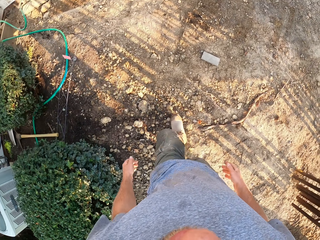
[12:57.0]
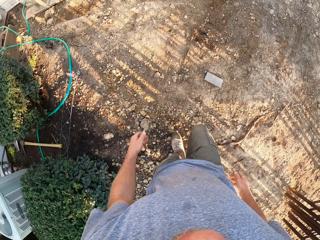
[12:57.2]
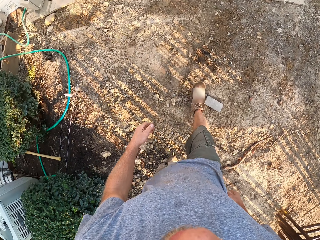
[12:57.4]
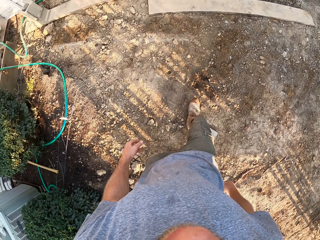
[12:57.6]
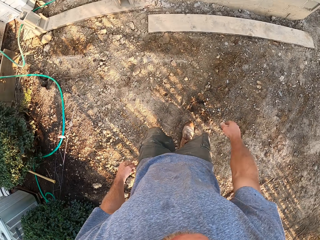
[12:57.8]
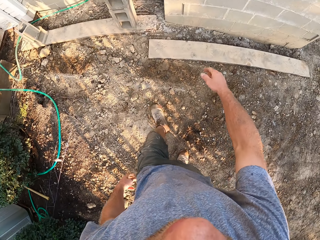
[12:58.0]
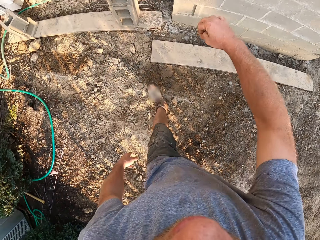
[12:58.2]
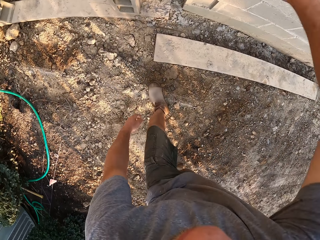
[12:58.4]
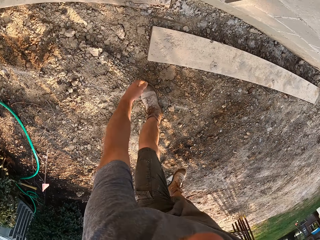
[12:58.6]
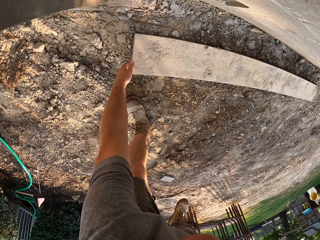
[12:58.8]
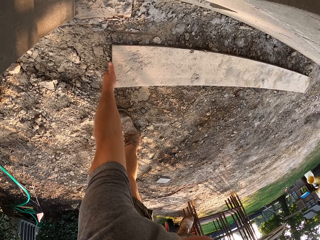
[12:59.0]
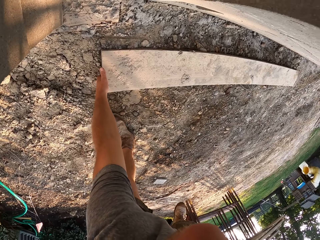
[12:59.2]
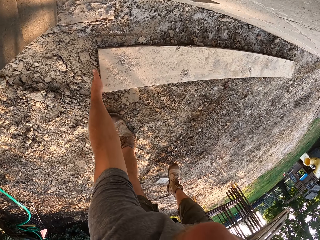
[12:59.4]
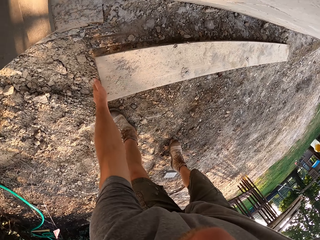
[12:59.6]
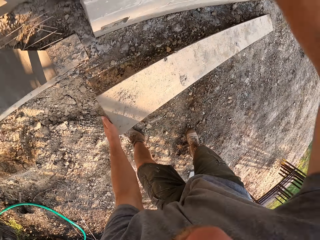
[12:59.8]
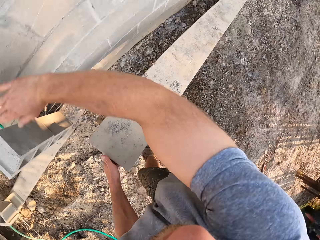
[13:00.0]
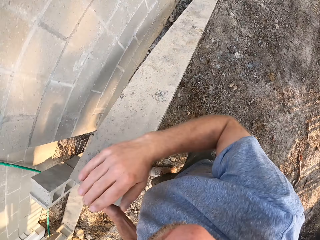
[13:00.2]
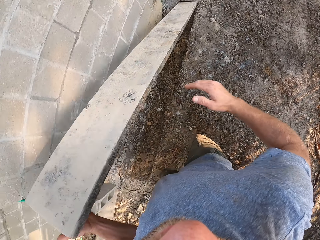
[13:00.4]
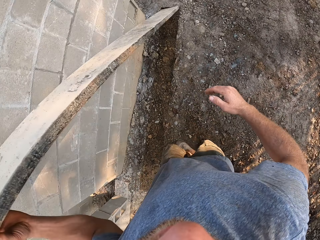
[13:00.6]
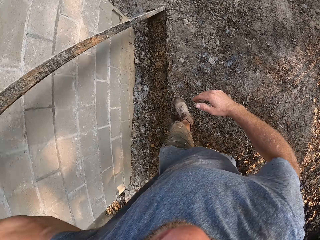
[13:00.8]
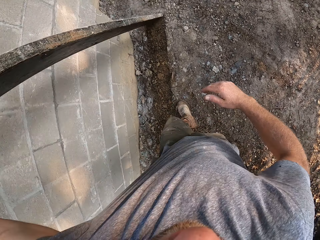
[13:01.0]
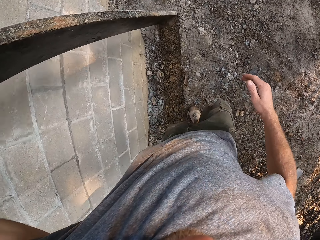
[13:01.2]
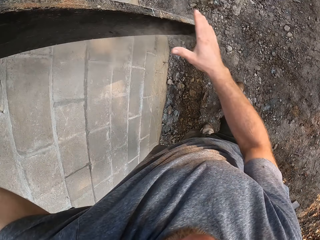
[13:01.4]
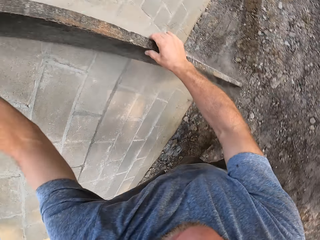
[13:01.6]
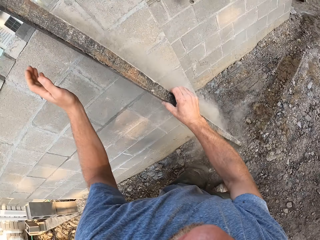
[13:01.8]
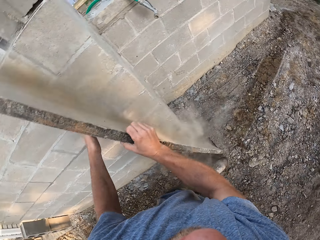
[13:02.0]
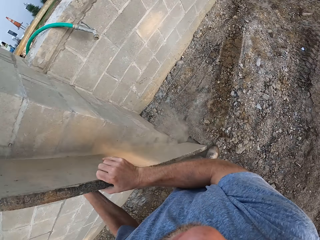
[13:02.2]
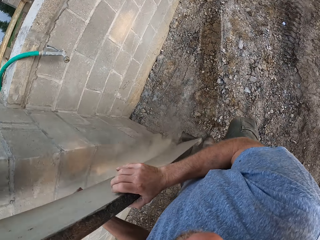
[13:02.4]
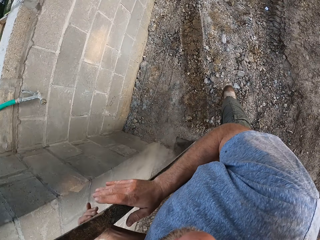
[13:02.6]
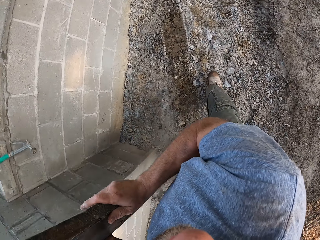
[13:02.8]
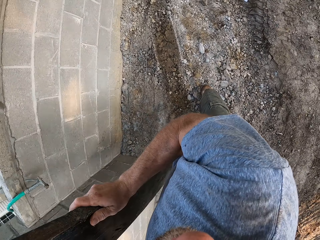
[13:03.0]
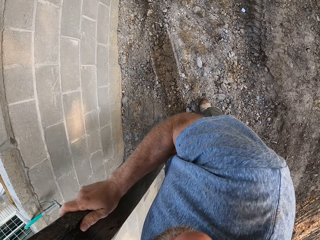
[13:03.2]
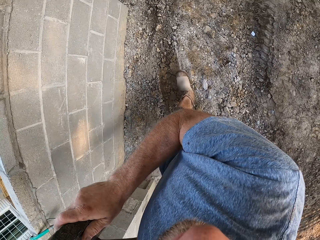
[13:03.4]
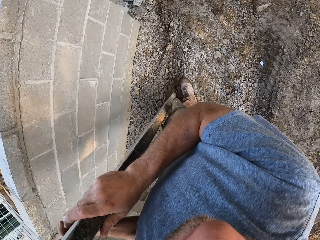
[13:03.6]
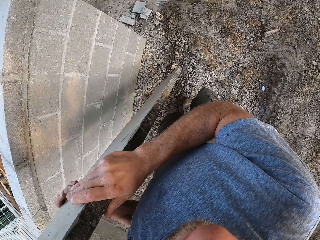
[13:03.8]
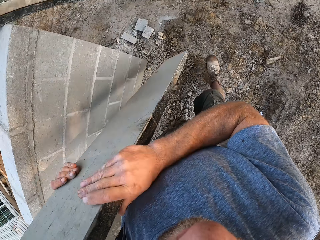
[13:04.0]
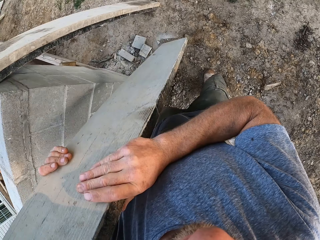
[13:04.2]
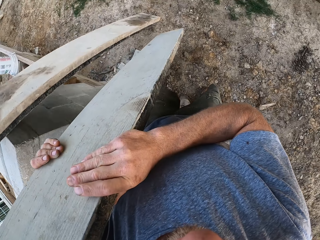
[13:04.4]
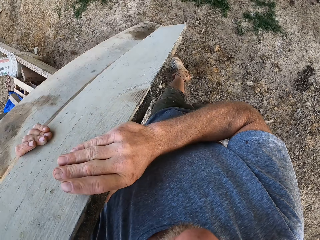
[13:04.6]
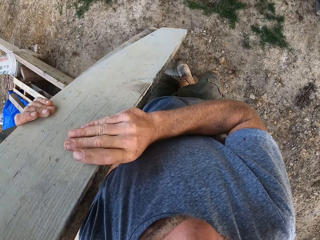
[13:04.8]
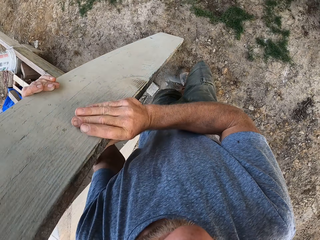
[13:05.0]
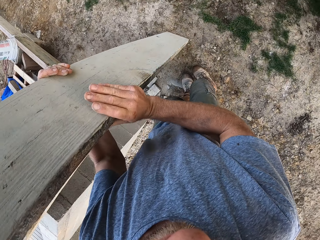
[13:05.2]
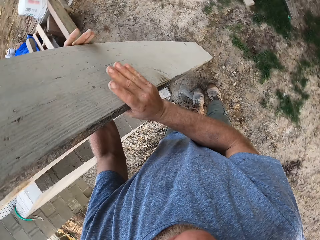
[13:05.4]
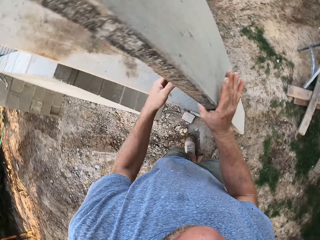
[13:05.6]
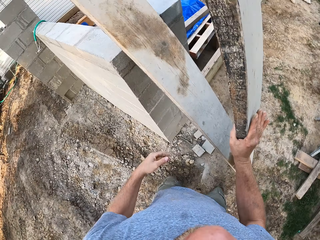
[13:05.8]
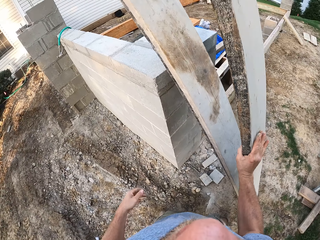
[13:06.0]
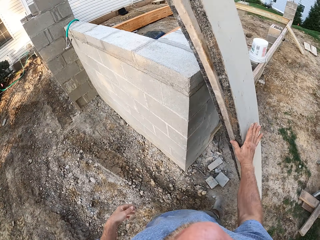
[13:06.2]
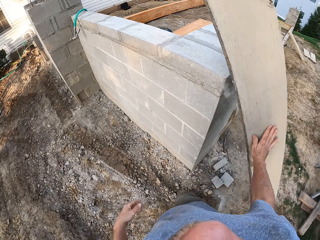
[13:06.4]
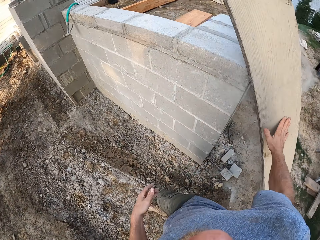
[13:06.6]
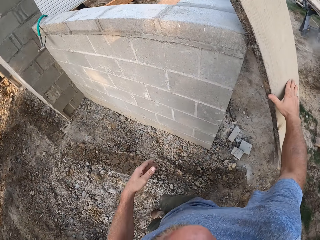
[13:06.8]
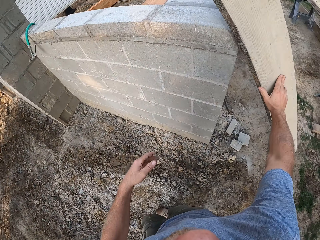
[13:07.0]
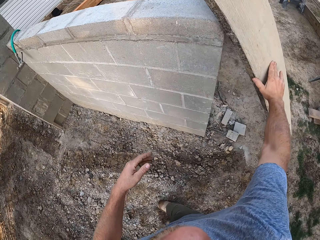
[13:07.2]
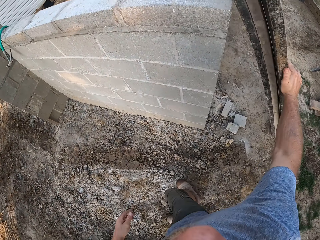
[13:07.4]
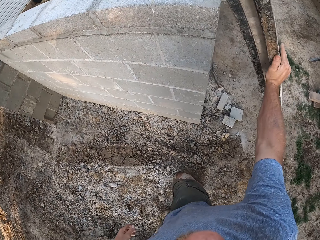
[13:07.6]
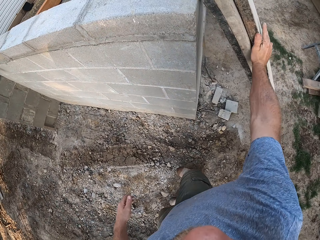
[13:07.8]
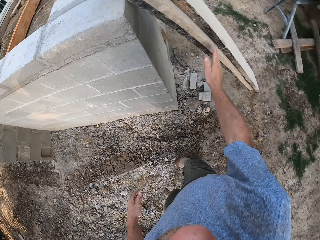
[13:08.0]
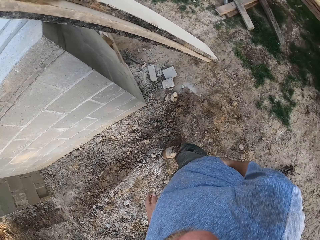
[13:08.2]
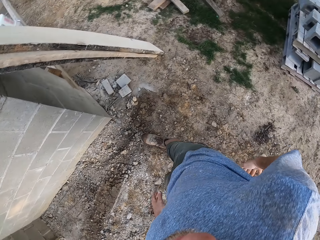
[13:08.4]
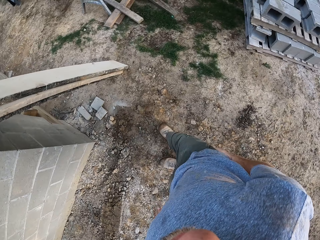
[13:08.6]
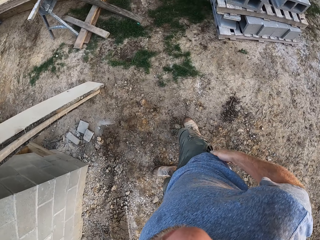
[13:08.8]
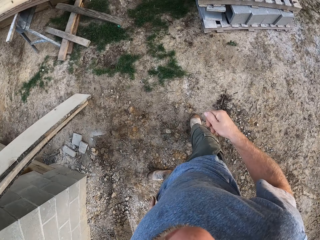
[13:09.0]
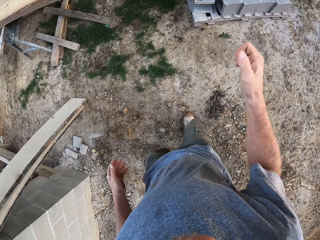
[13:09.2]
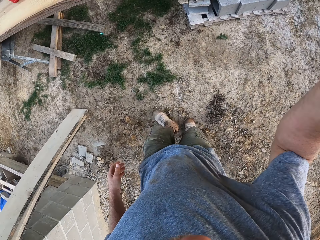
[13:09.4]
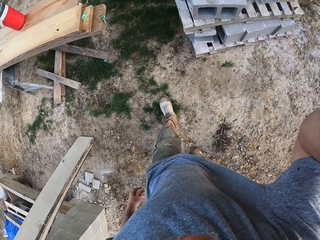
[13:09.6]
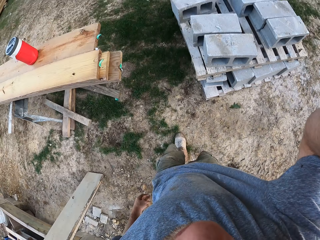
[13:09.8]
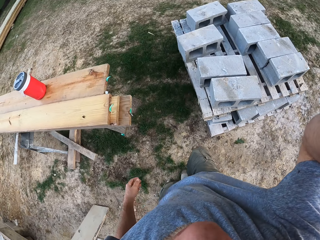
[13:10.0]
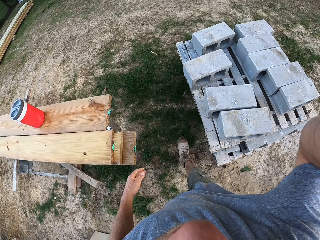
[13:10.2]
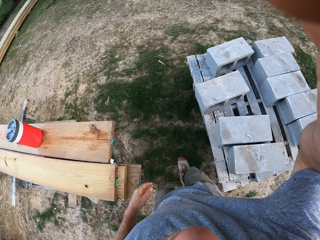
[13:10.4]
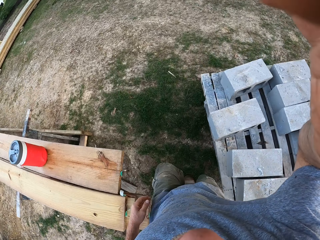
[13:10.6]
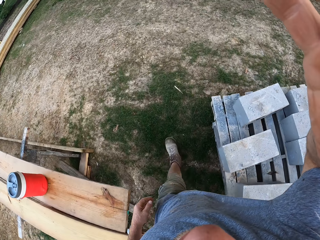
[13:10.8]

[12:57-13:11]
The camera wearer picks up an end of a wooden plank from the ground with his left hand. He picks up the wooden plank with both hands and drops the wooden plank on the ground. He attaches the wood with another piece. He cleans his right hand on his shorts.
